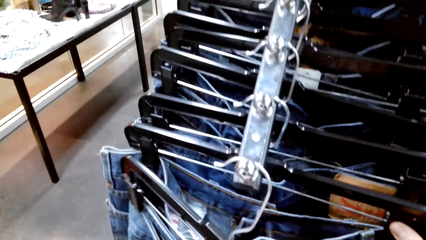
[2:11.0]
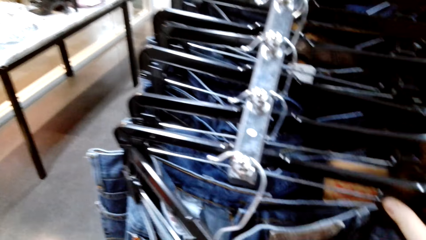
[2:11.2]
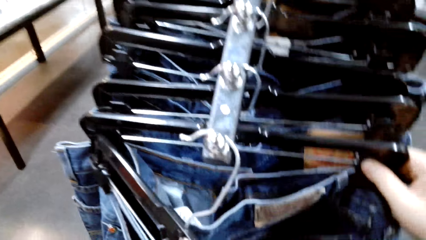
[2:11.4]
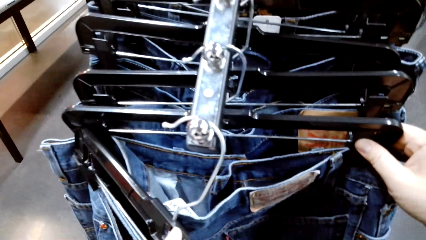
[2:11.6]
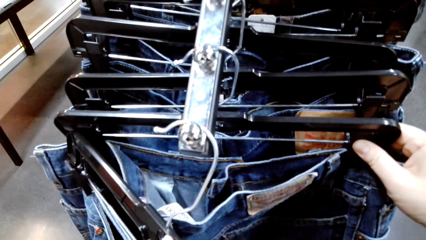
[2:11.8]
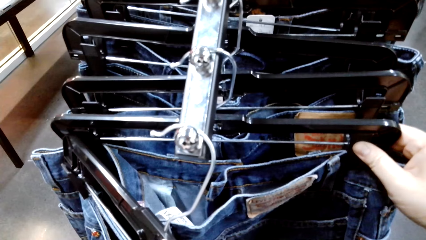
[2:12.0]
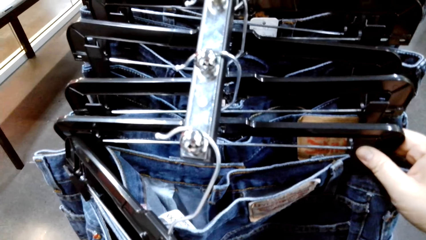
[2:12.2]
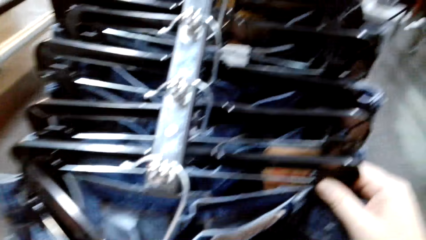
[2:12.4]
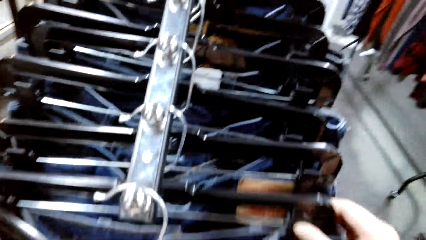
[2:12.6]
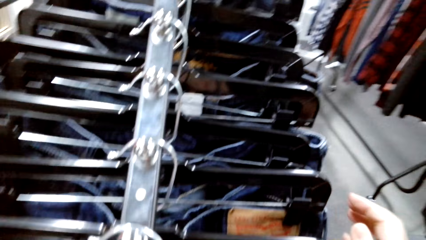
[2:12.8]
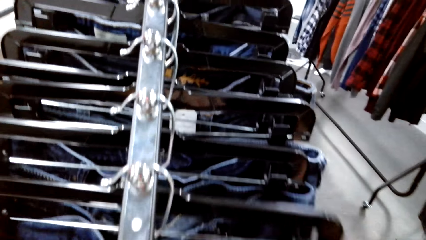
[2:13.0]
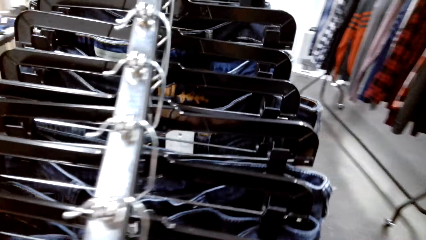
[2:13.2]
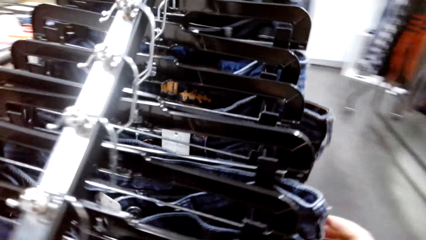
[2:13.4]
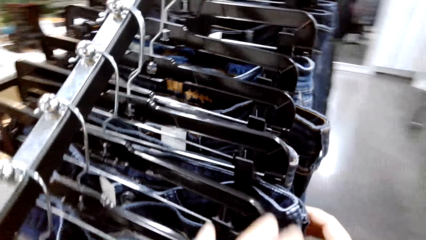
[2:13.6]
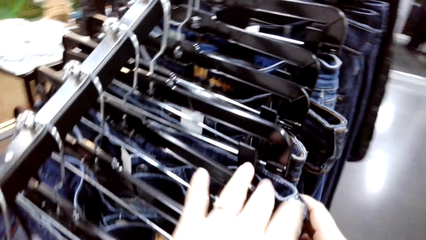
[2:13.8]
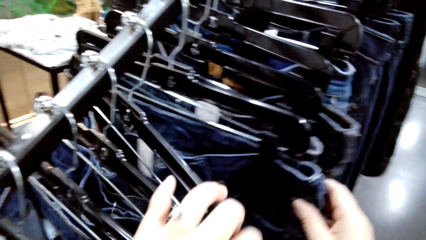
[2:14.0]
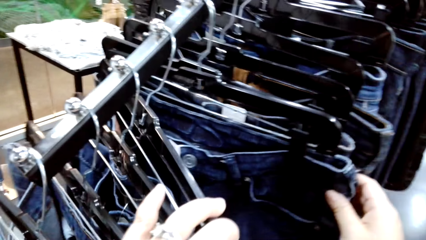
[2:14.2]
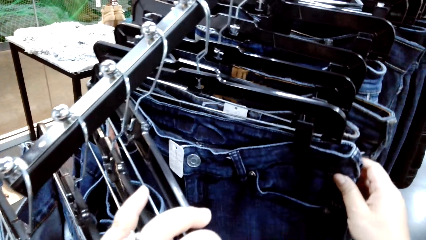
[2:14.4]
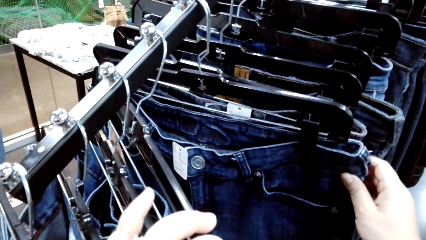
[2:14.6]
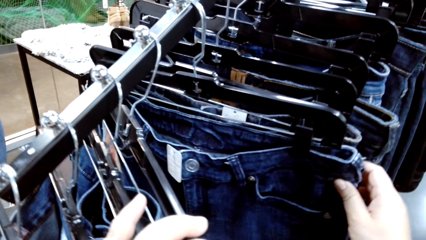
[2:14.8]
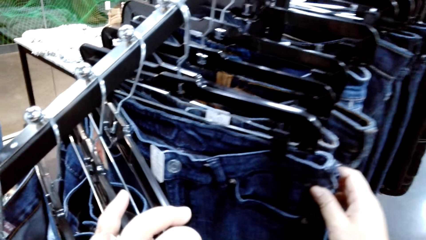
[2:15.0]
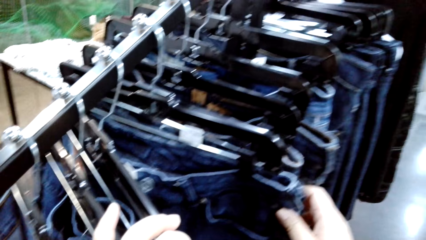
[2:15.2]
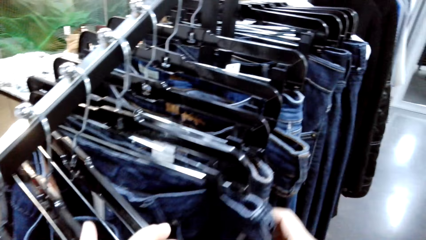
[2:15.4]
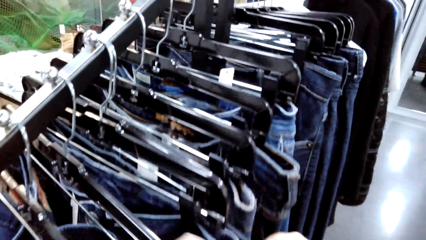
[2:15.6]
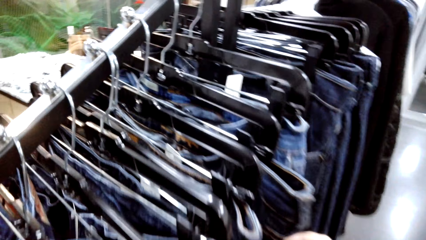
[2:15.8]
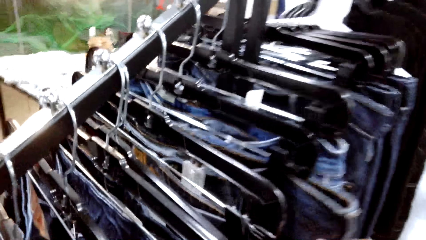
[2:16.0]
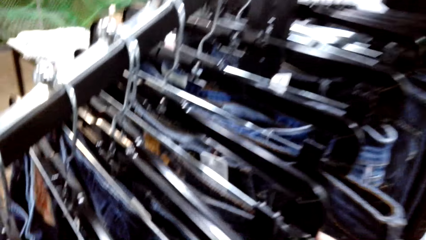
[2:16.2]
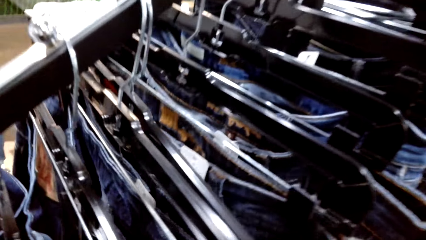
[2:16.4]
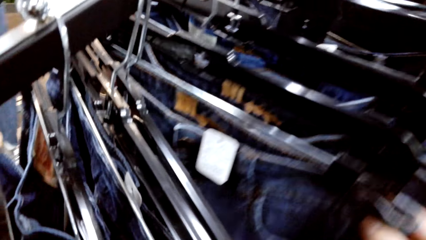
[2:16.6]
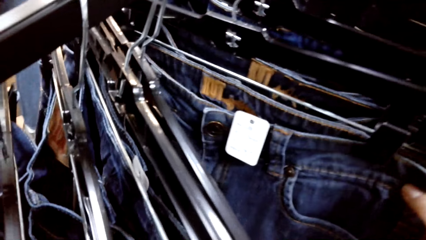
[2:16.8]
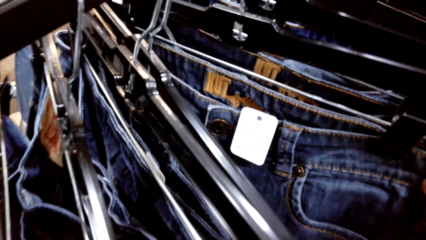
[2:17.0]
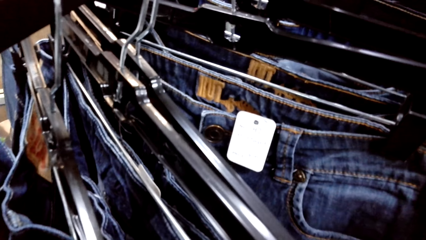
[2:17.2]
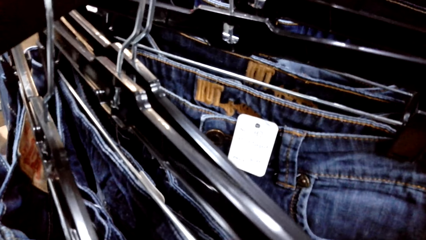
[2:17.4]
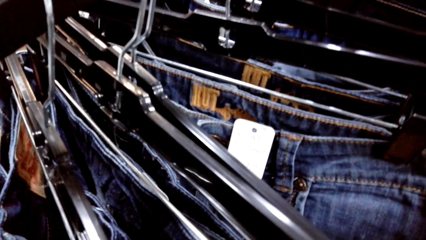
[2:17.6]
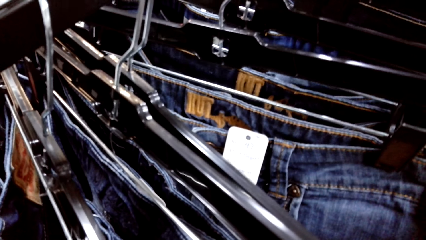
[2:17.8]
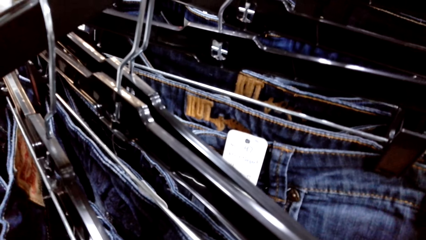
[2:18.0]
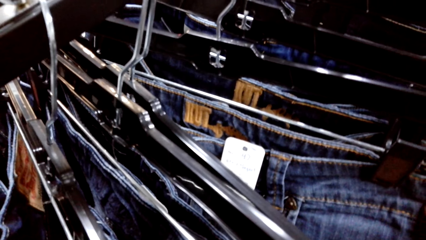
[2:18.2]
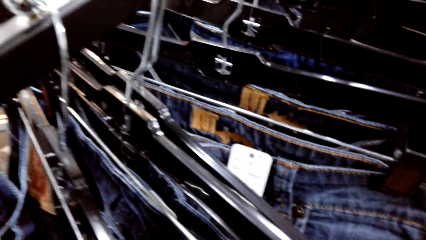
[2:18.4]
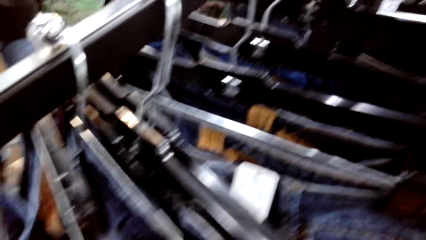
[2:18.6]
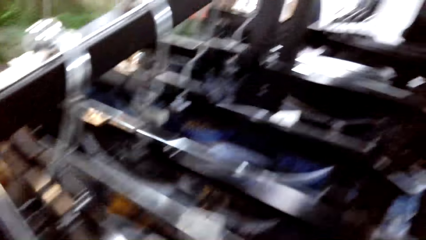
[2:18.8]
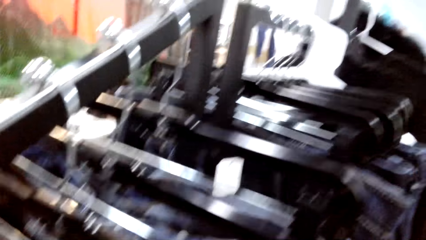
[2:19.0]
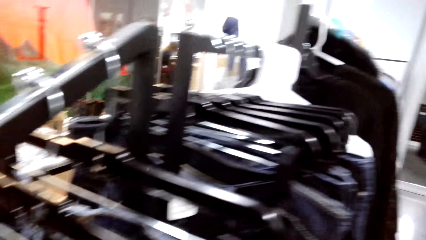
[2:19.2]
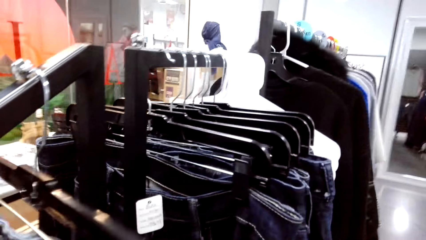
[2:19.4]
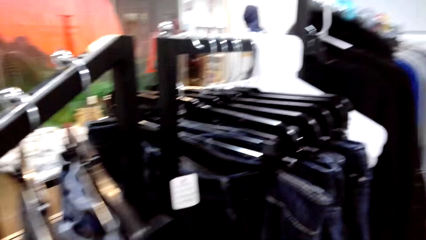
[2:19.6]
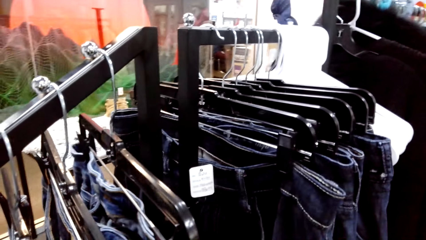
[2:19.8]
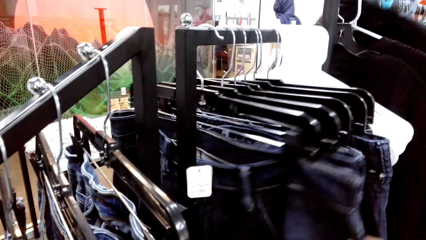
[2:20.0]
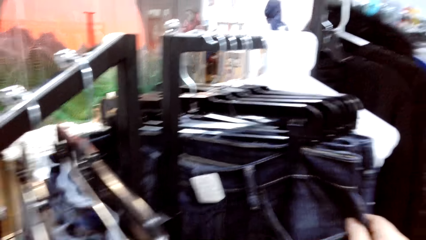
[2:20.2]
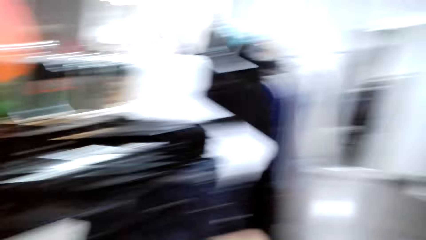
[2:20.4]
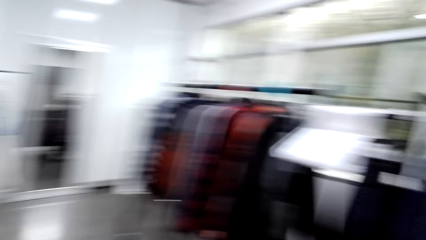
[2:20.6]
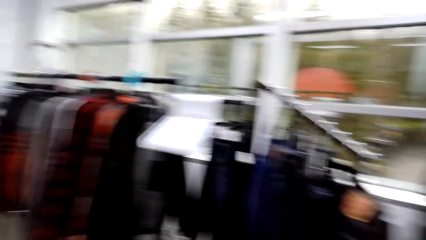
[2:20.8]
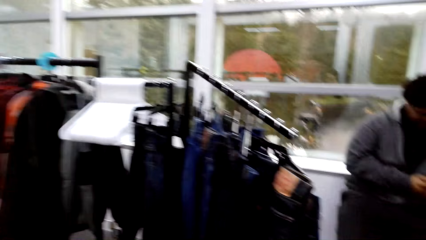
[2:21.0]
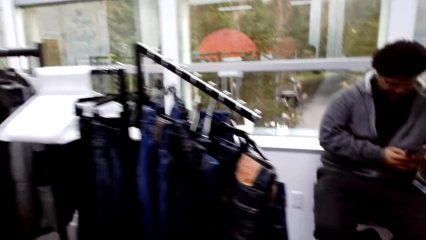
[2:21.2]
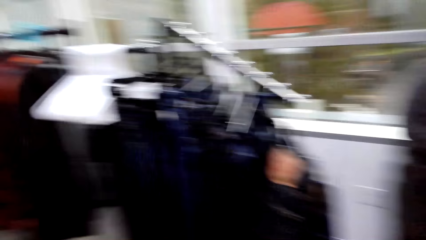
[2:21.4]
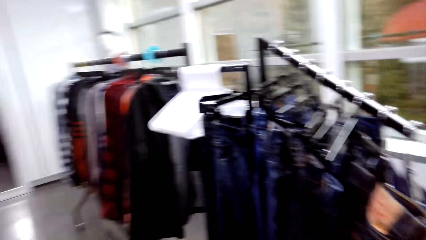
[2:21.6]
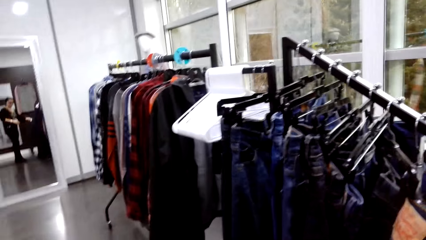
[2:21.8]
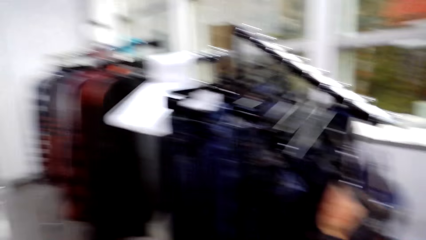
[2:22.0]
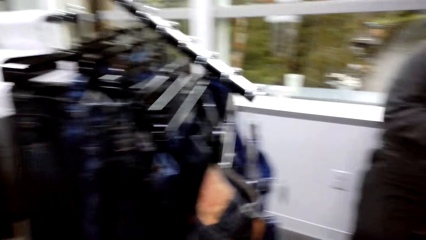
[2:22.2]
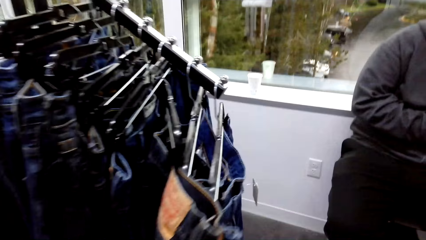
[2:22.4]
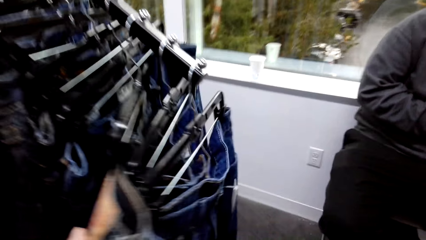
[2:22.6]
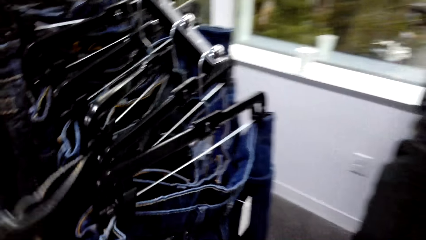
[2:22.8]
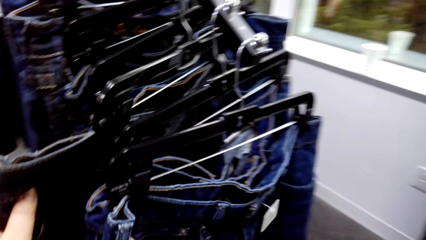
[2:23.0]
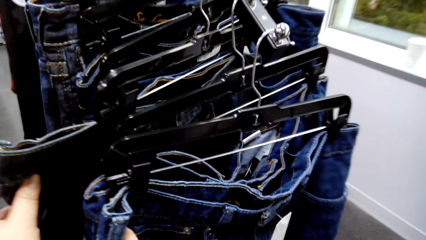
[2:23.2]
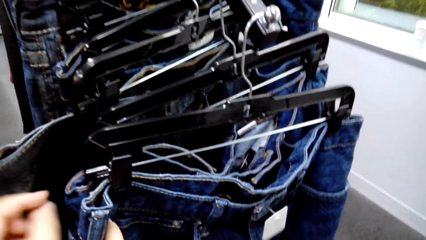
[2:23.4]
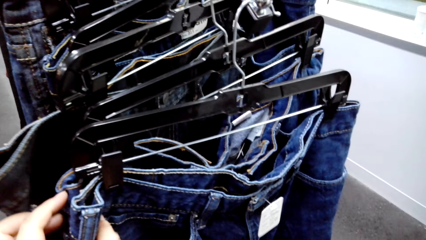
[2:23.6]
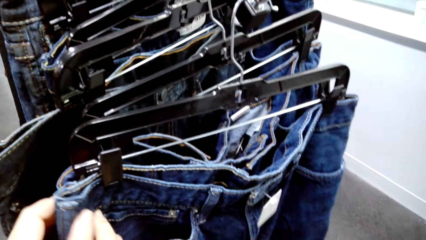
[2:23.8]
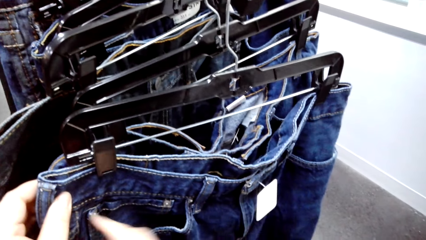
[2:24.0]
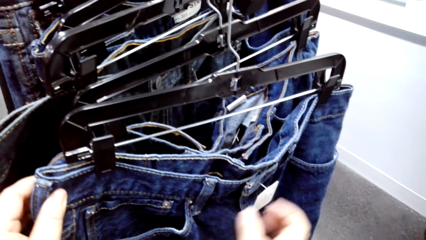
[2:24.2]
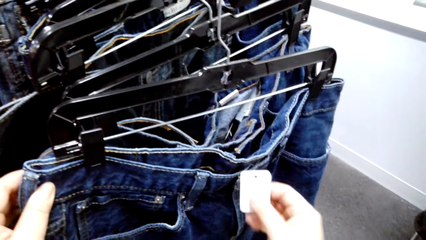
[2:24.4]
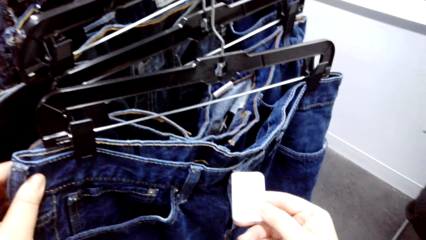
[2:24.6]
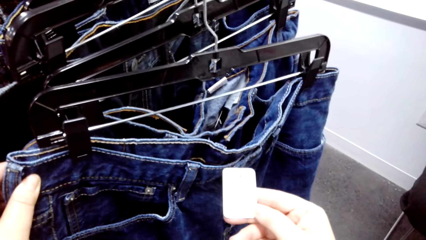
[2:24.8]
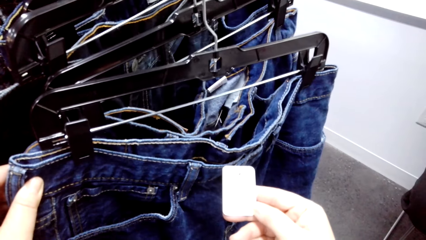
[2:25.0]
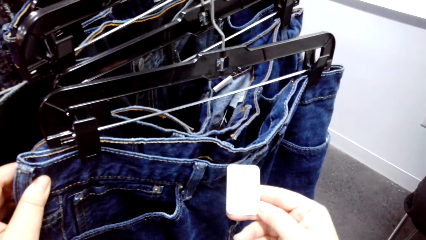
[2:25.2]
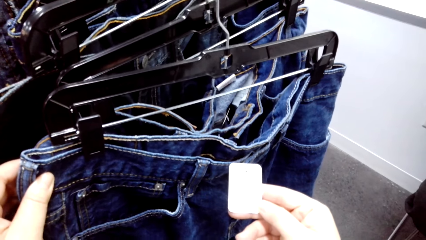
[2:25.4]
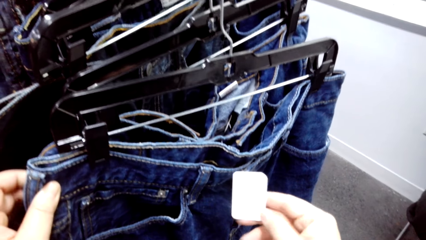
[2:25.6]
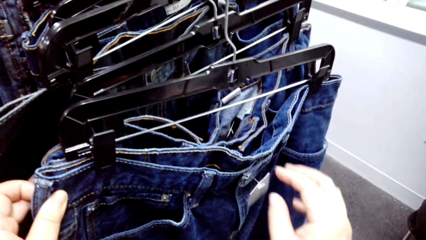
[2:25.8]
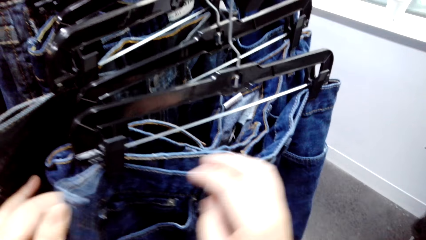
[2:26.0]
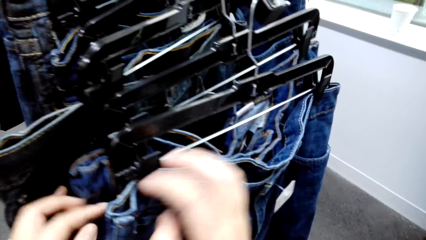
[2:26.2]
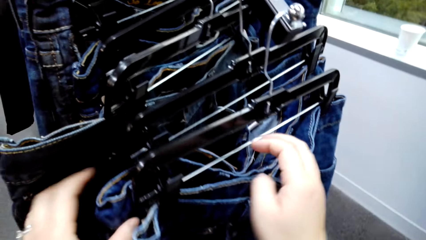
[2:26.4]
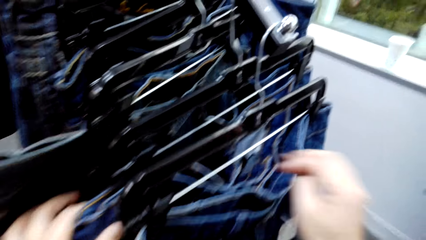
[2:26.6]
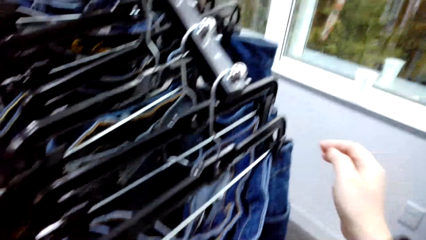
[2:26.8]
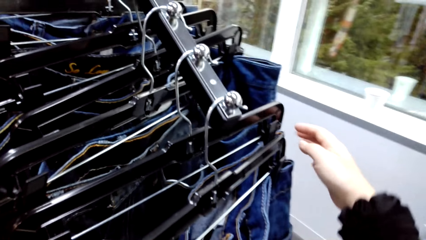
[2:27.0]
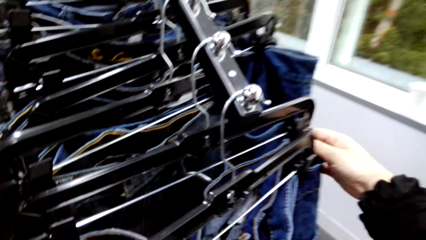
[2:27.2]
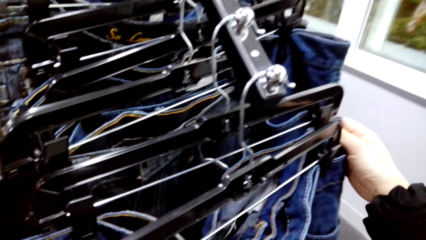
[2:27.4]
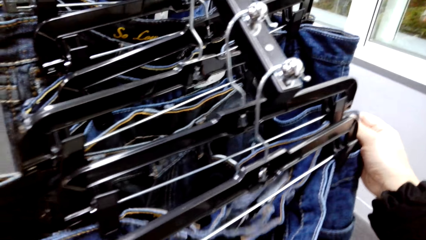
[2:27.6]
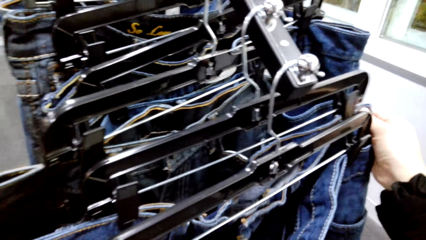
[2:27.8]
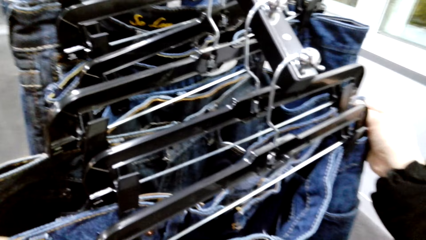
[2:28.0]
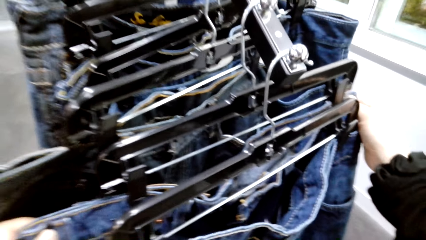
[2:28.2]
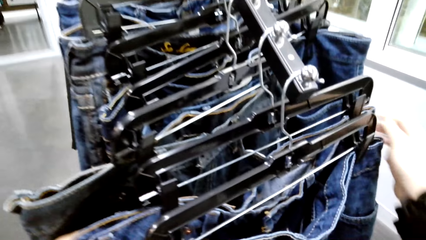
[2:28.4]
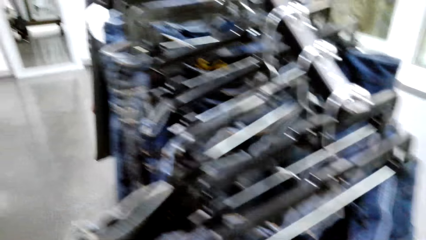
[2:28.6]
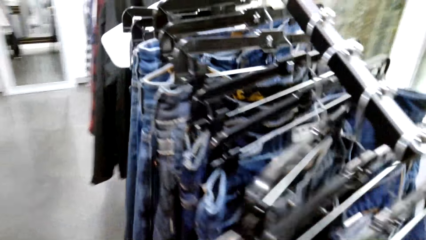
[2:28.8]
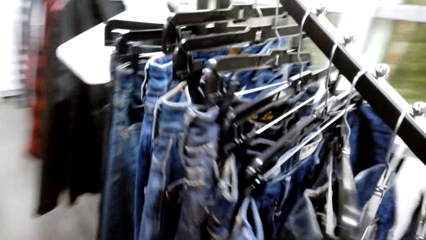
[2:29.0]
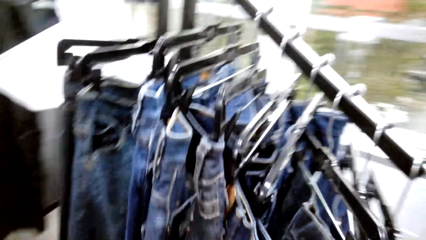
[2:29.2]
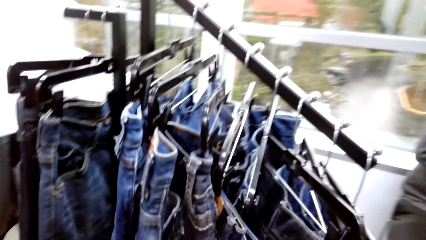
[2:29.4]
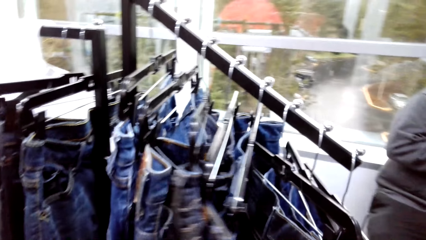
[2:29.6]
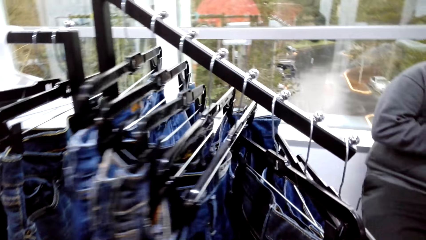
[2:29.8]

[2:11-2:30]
The camera wearer touches a jeans trouser. They touch a price tag on the jeans trouser.
